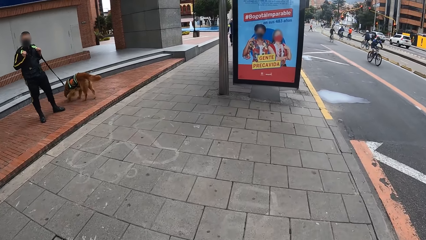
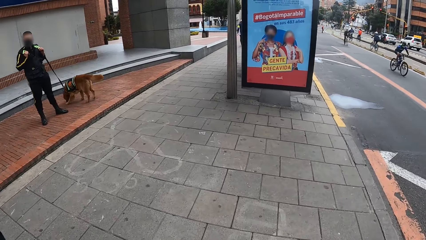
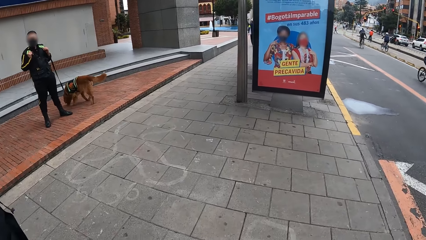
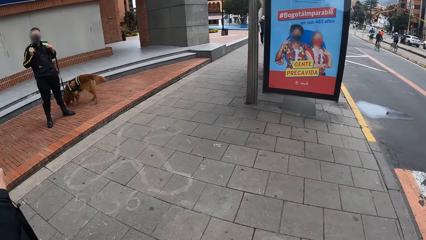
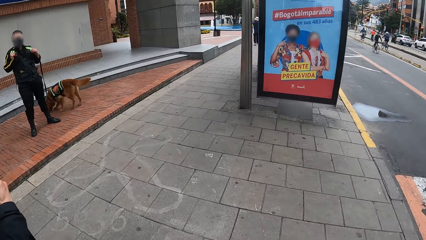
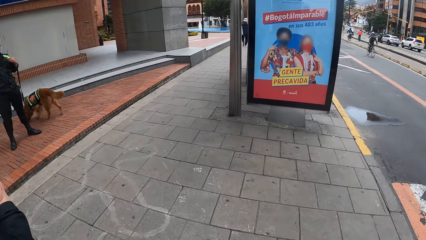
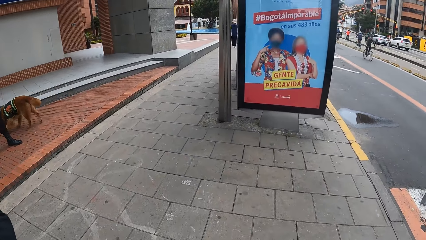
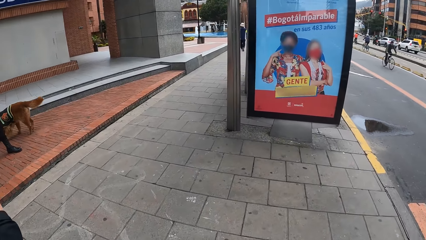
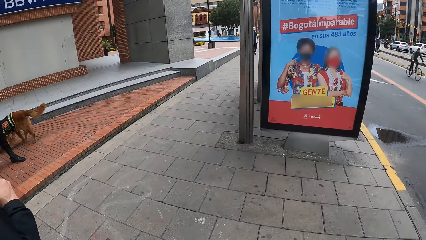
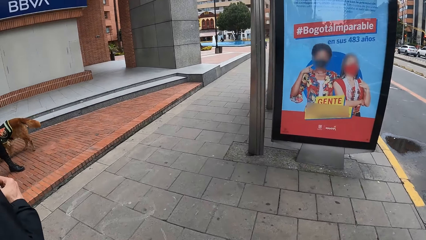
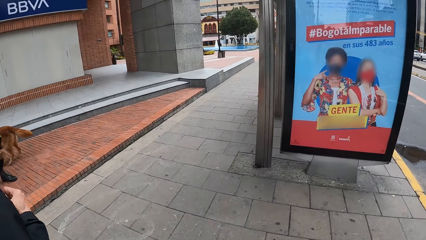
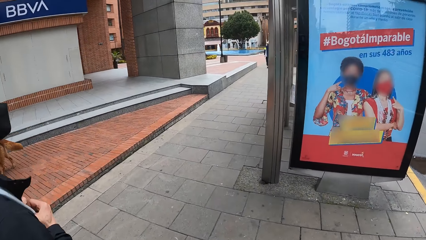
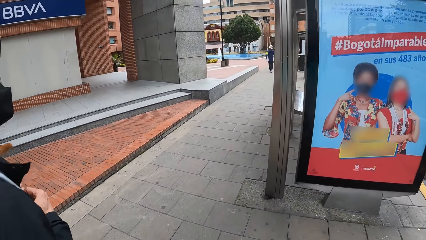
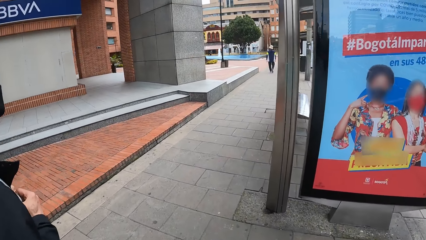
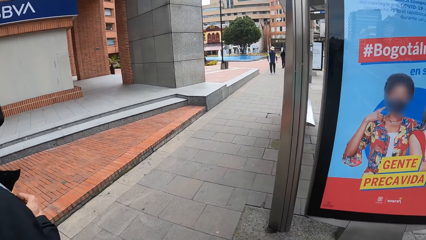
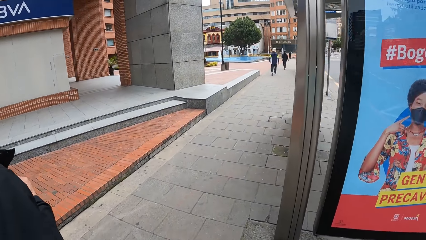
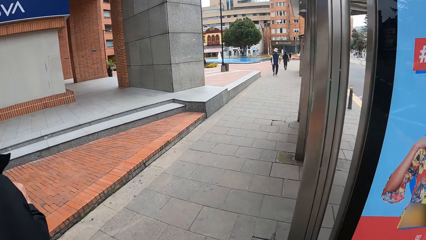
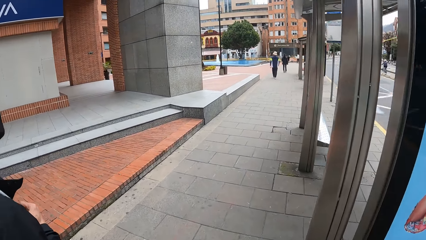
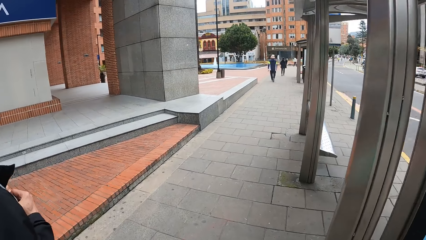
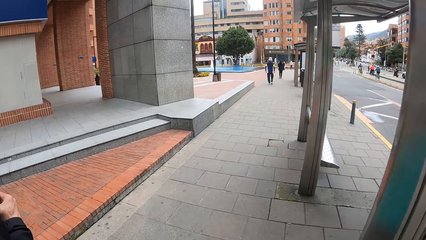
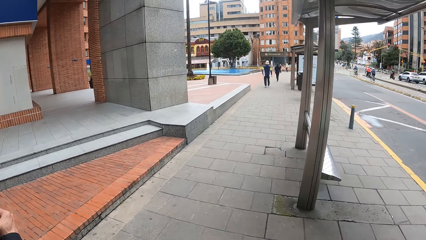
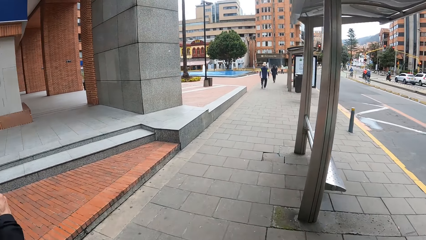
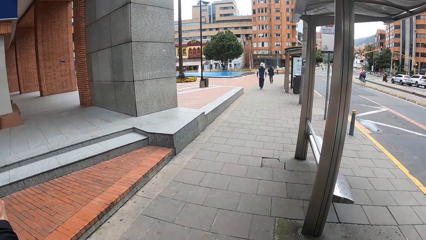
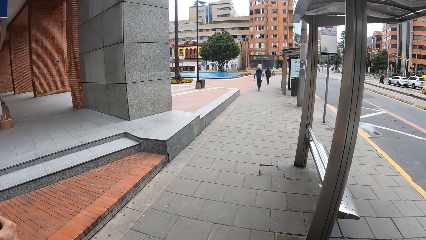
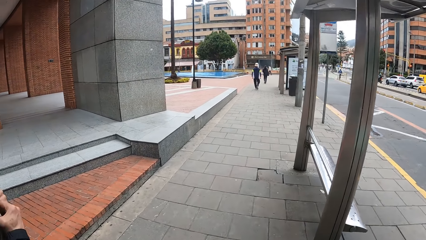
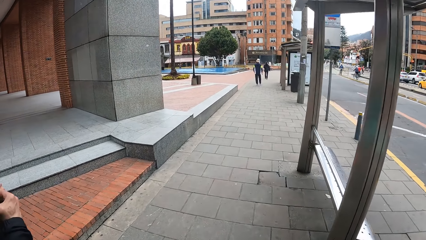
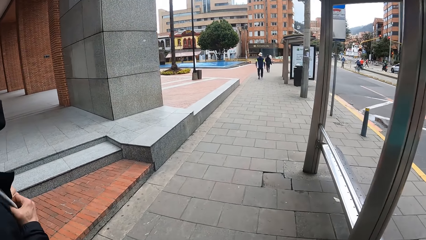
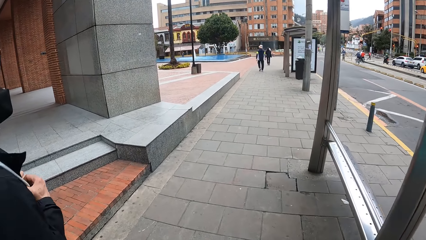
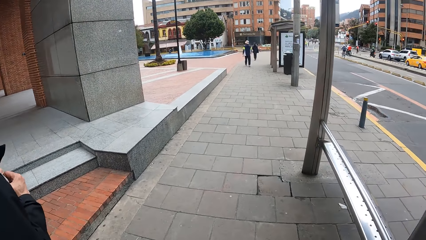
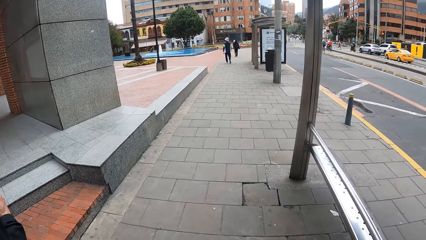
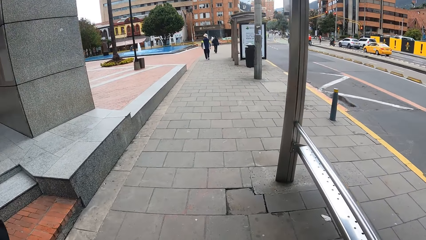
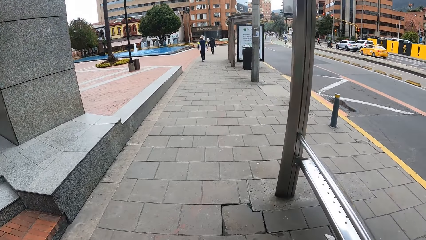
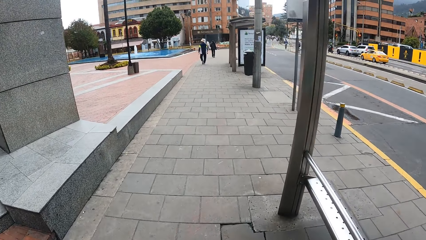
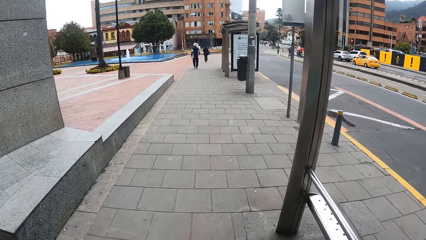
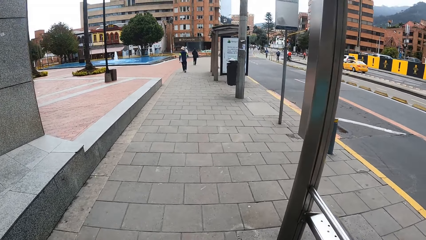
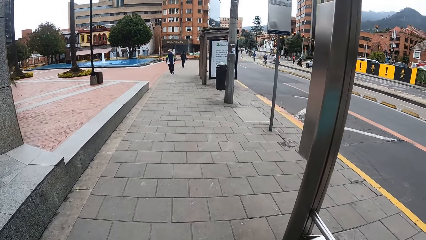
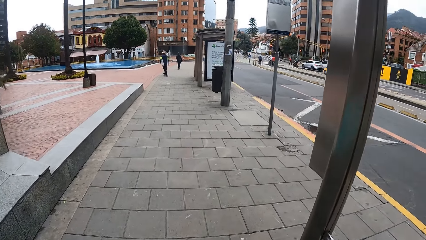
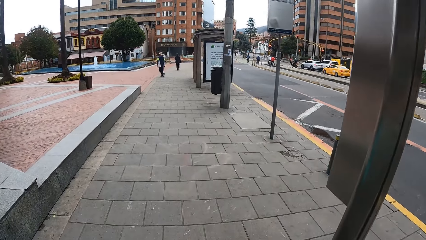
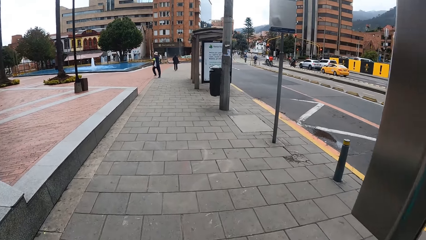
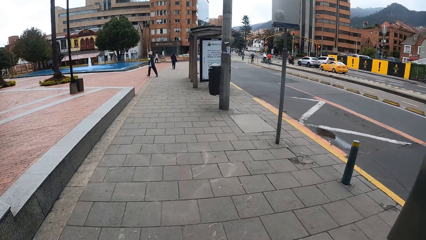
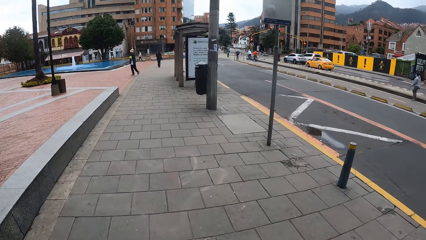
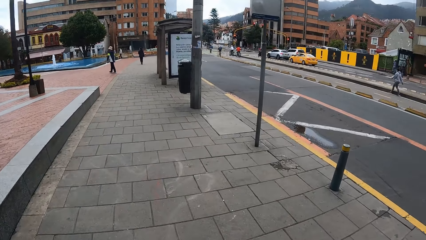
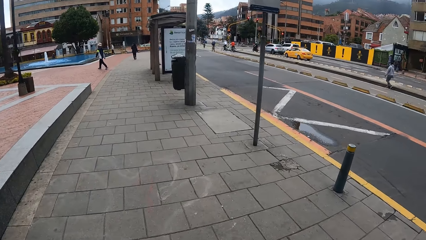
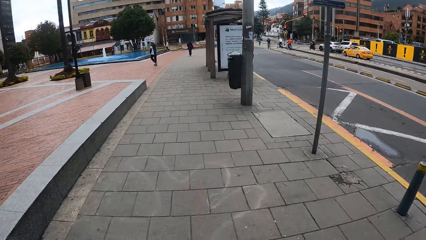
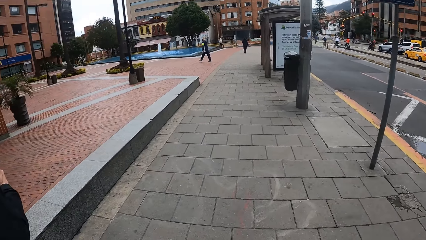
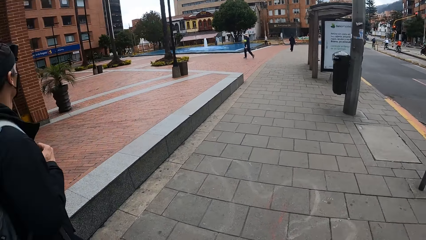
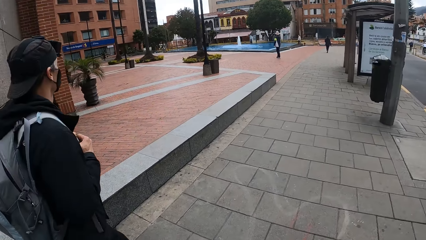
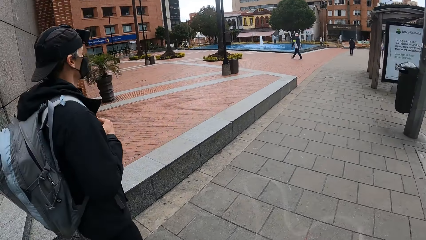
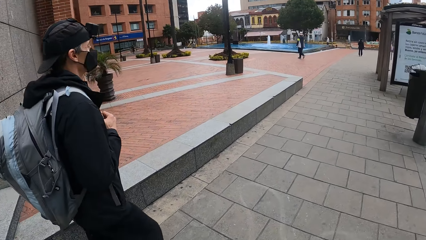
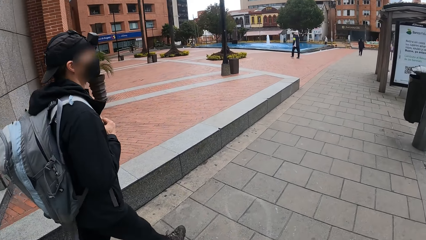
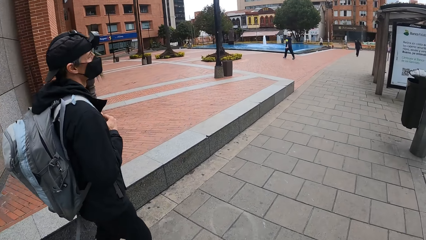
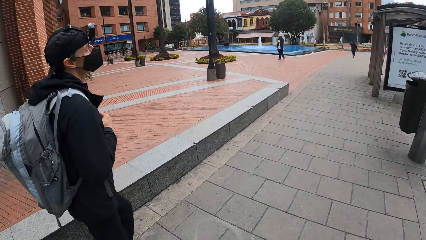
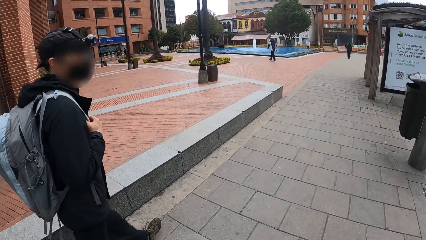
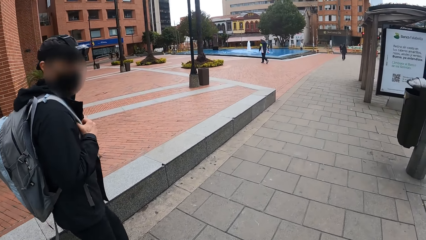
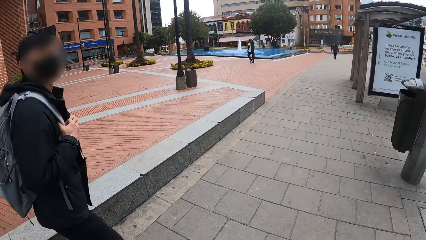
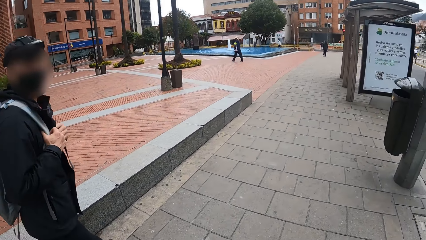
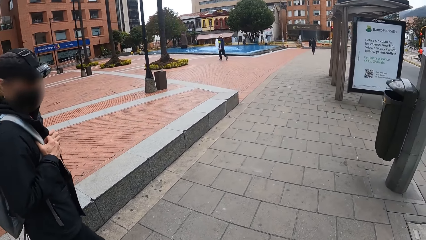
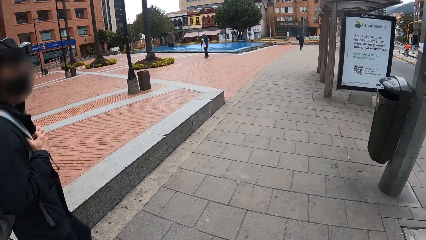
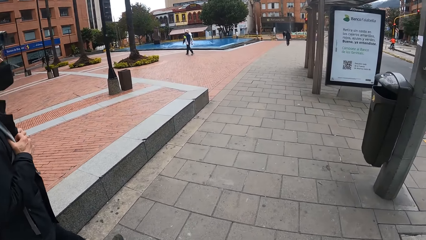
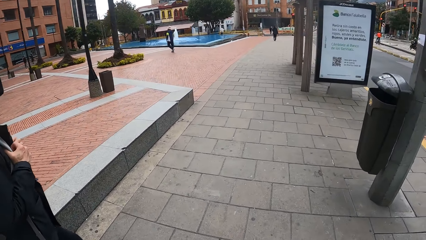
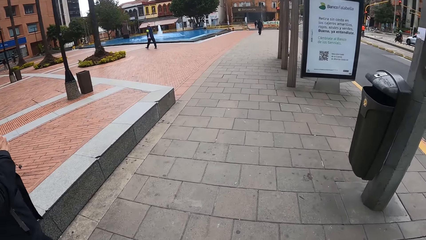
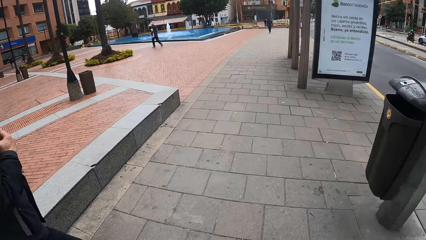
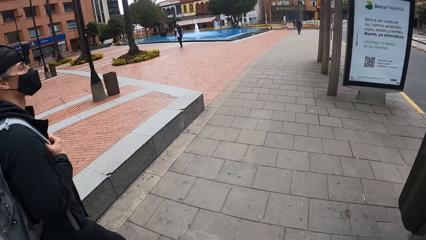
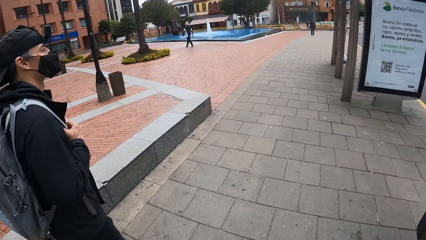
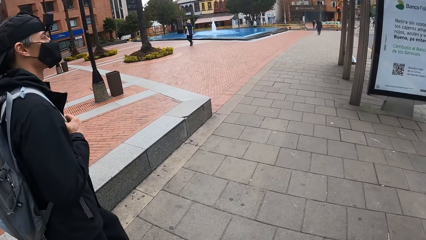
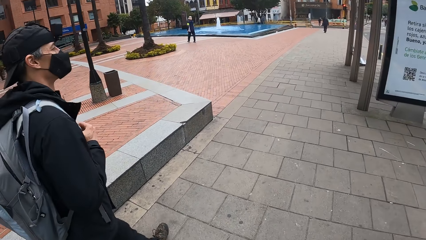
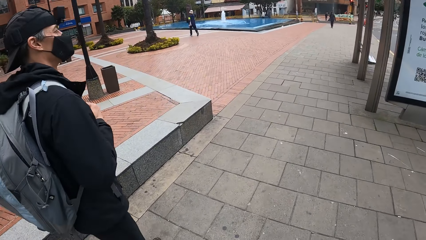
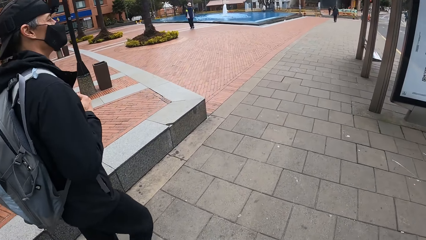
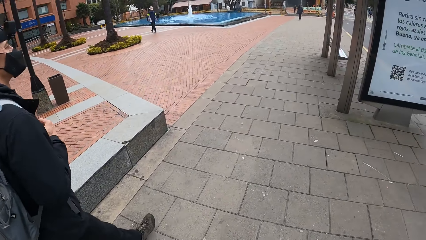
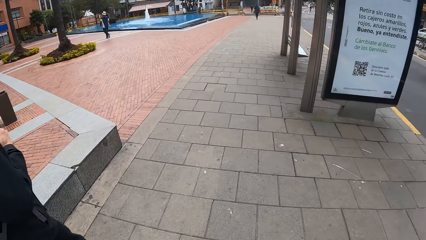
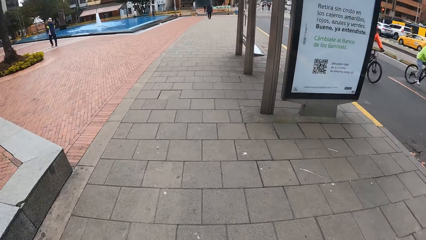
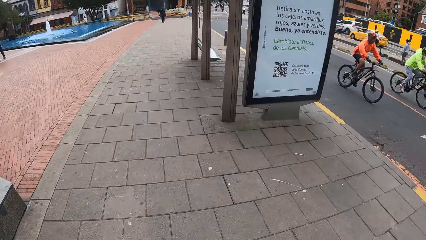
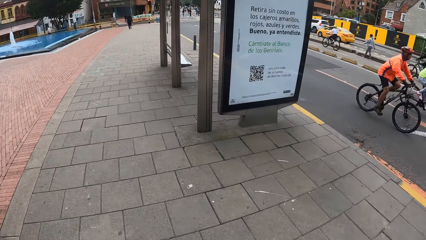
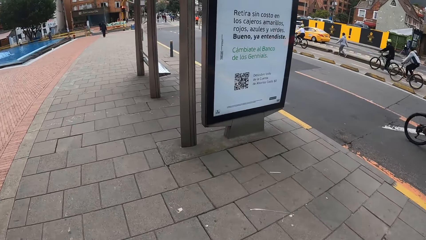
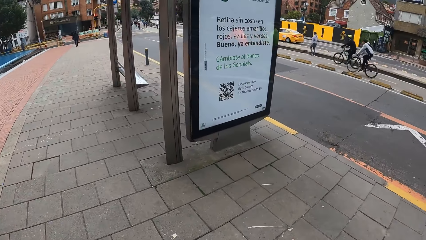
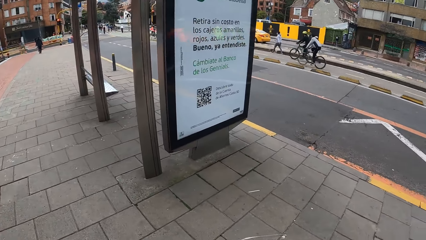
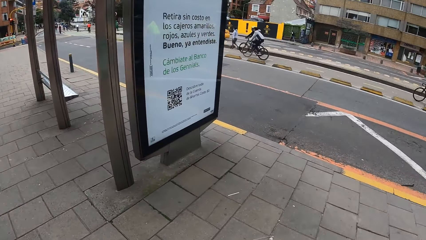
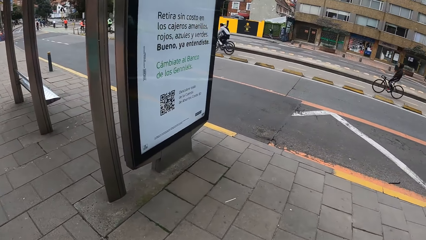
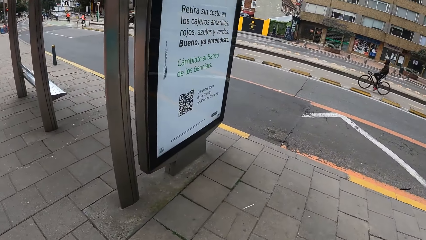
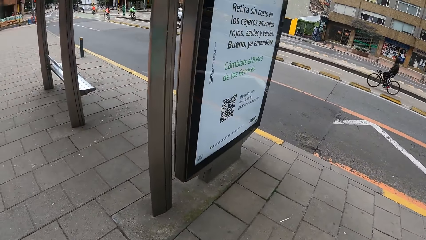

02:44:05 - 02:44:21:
The camera wearer interacts with the man. They look at the sign post.
